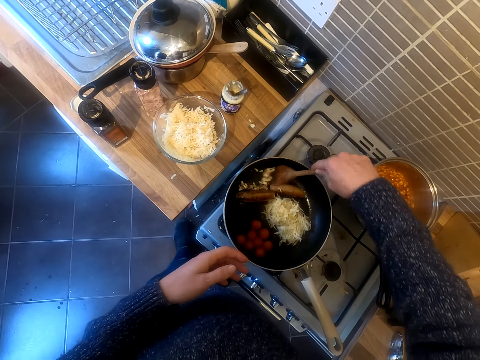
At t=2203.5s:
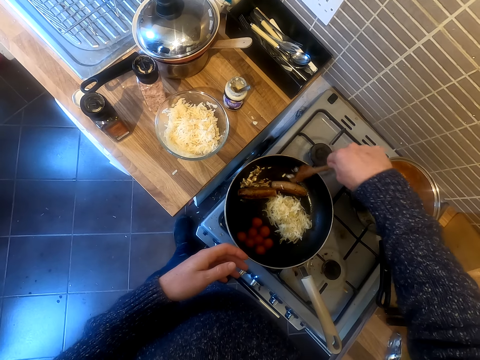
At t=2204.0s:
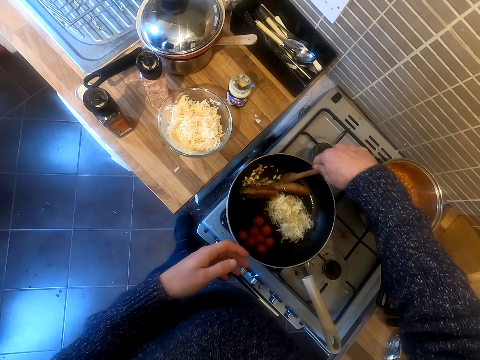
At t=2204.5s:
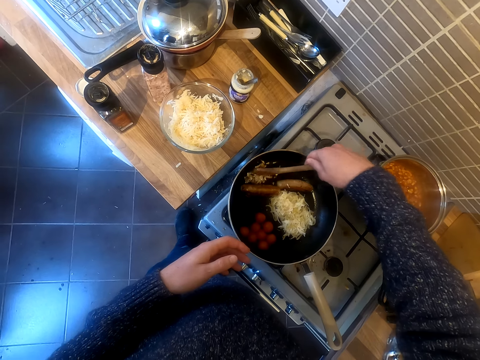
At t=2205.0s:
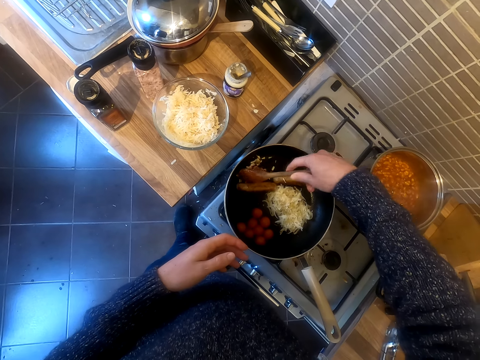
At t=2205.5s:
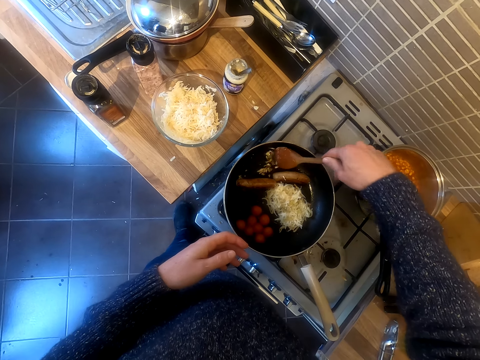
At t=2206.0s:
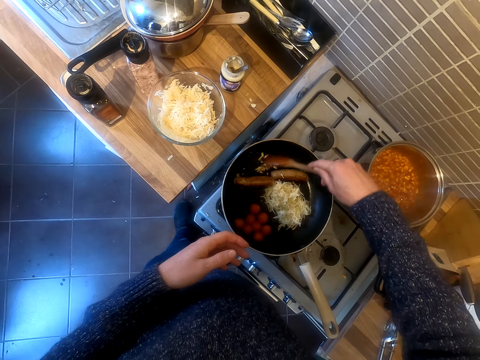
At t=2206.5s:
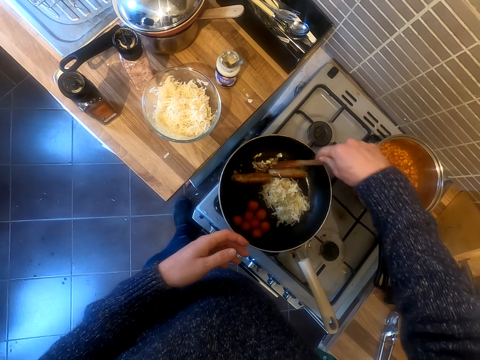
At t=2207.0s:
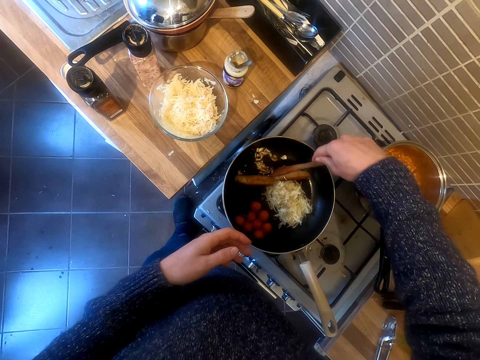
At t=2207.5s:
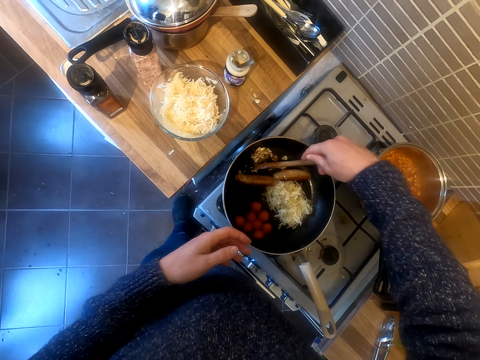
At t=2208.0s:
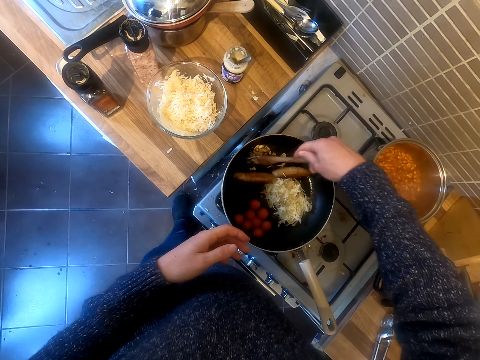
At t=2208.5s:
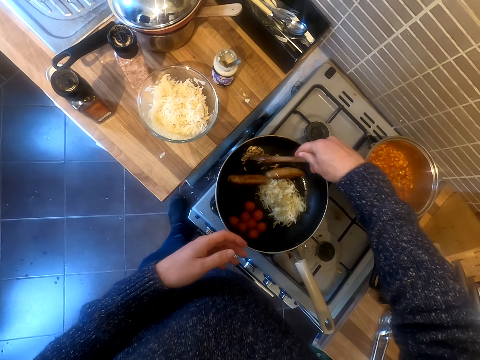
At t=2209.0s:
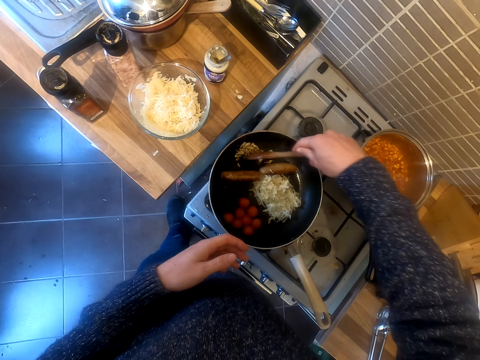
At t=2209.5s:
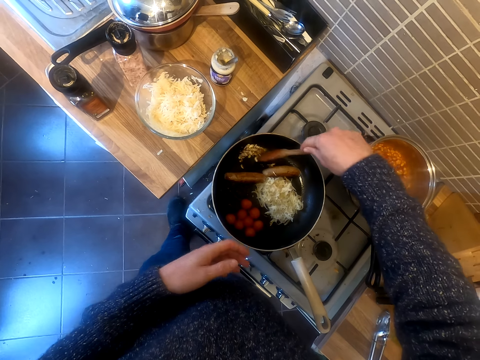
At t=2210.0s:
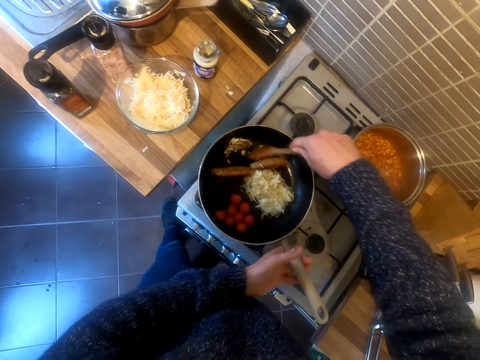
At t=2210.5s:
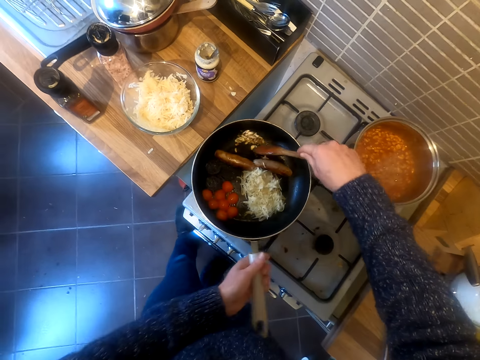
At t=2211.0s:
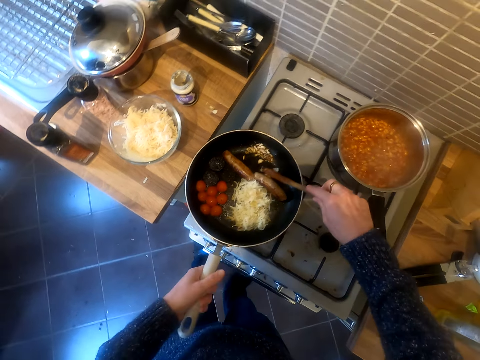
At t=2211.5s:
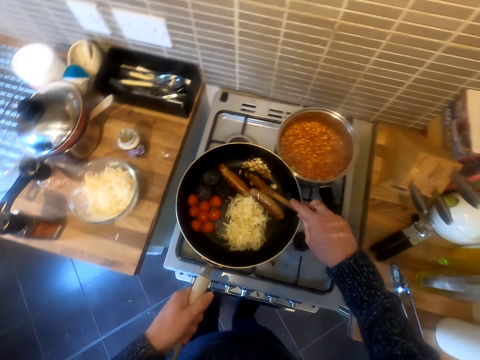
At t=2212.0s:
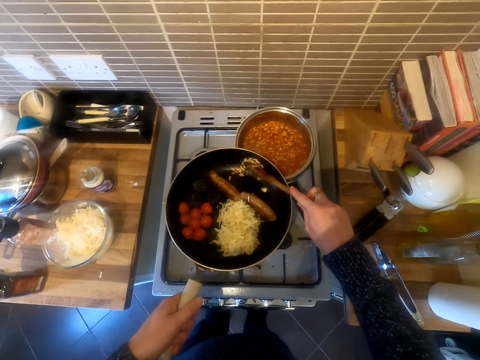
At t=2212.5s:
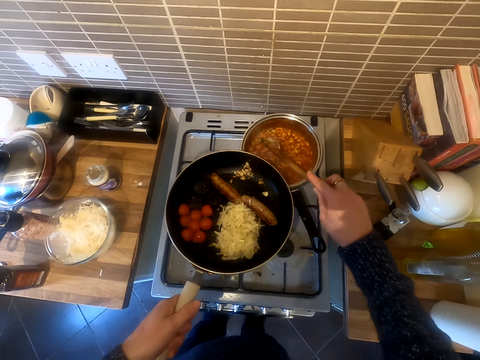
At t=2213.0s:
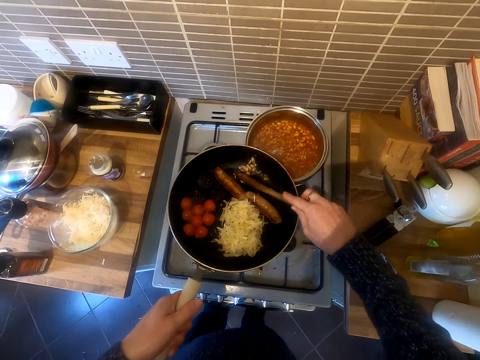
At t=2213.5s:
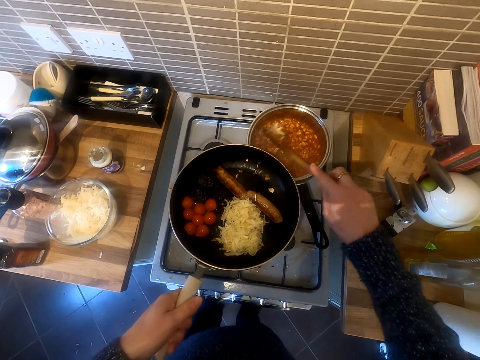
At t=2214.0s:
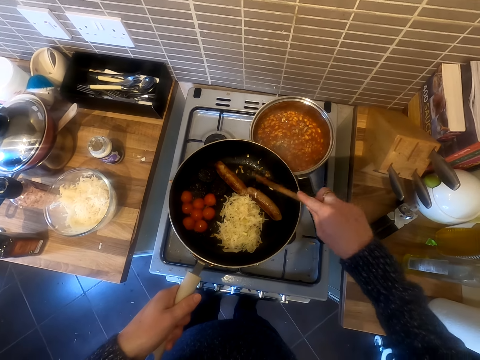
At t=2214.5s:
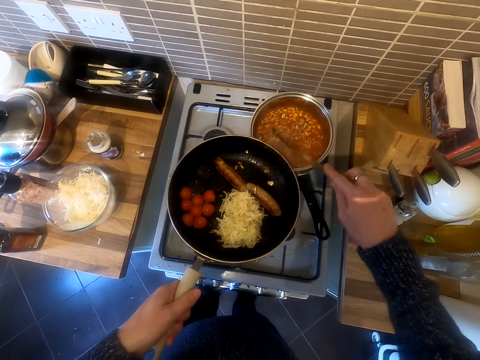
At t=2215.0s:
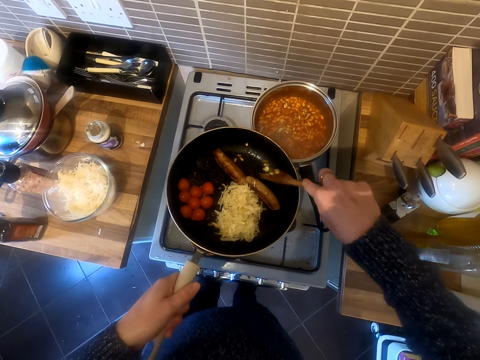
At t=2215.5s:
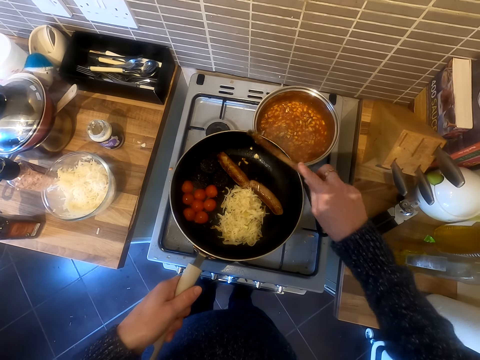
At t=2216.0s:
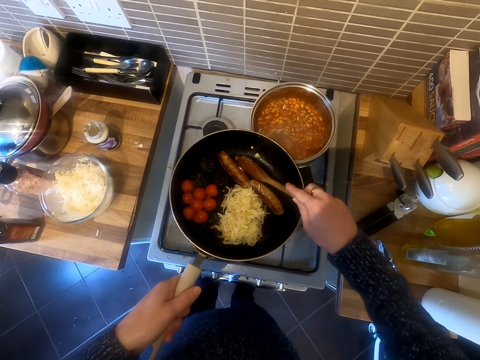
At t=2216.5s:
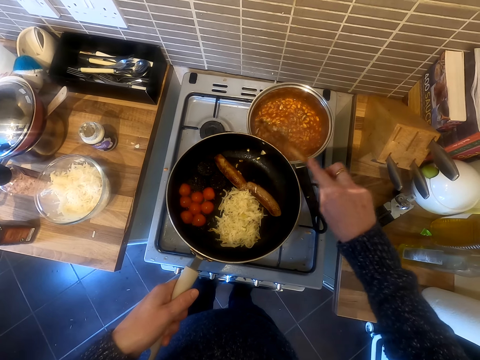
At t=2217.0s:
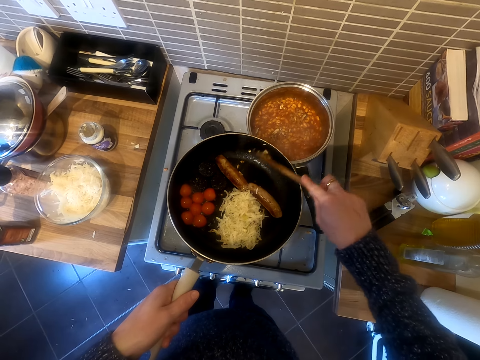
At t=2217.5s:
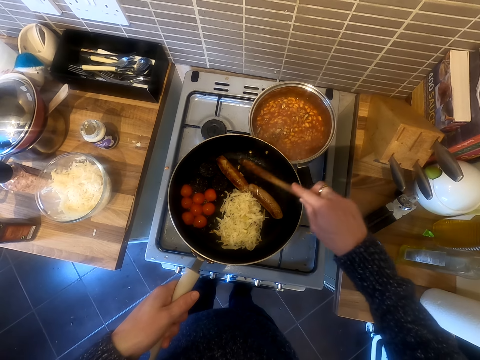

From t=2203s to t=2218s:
The camera wearer mixes the food. They lift the frying pan. They add the food in the cooking pot.

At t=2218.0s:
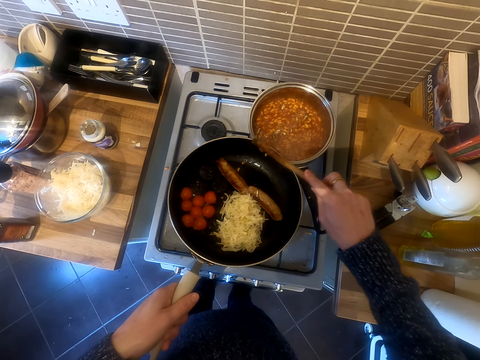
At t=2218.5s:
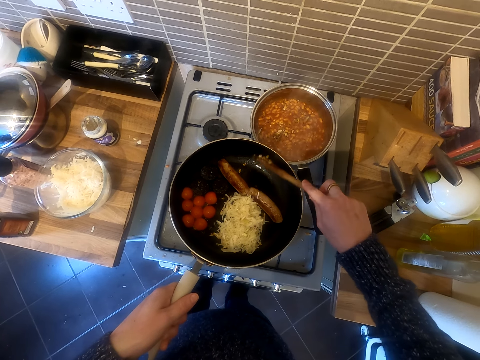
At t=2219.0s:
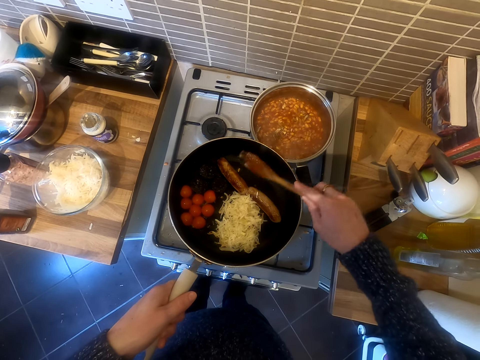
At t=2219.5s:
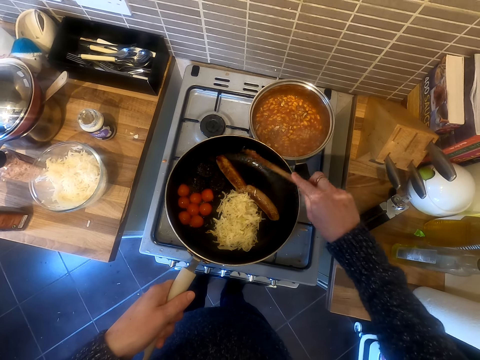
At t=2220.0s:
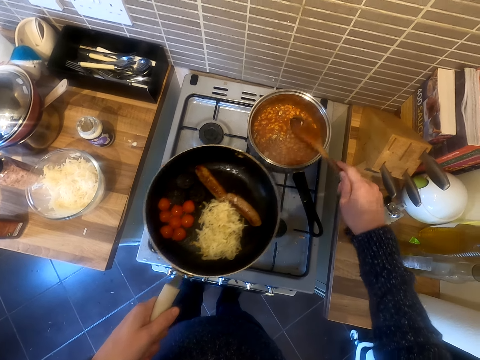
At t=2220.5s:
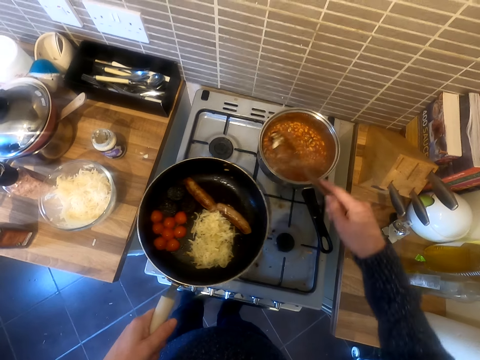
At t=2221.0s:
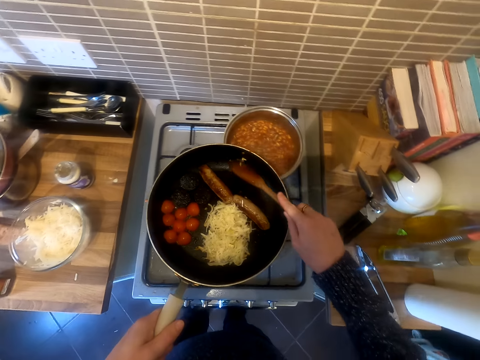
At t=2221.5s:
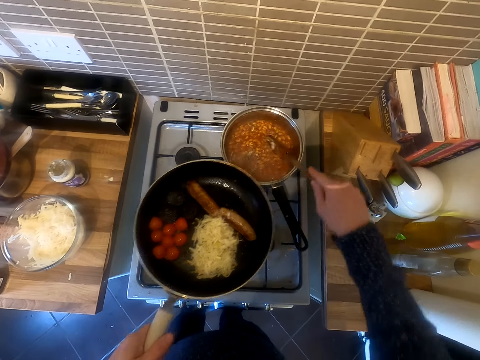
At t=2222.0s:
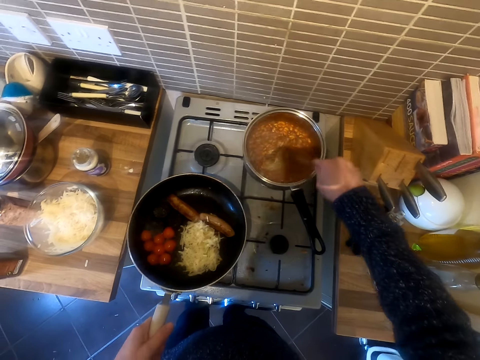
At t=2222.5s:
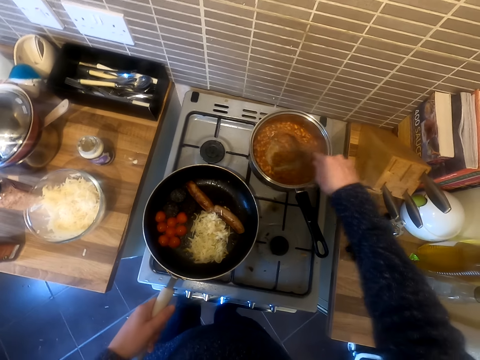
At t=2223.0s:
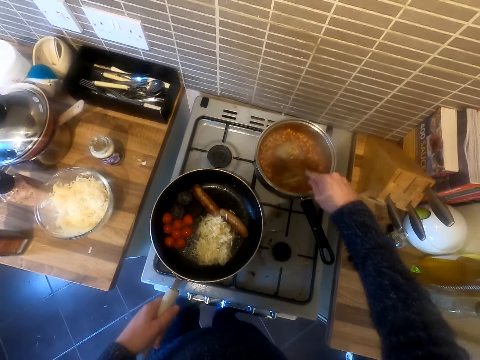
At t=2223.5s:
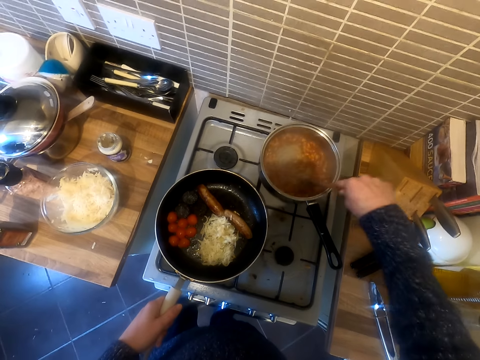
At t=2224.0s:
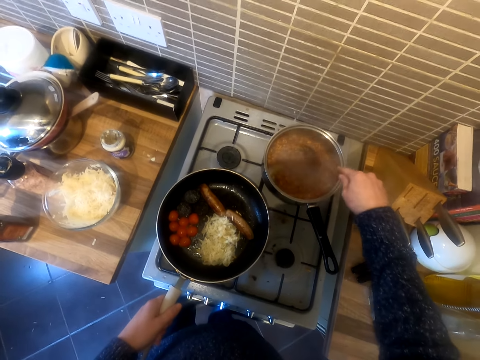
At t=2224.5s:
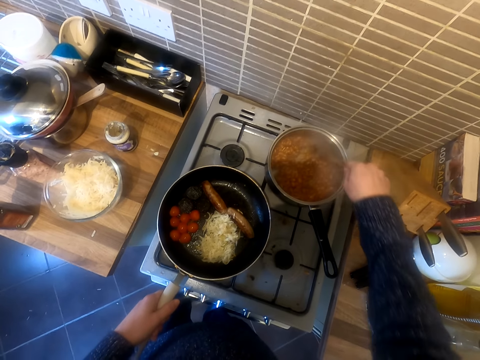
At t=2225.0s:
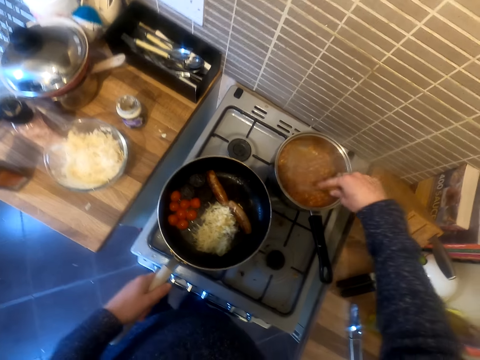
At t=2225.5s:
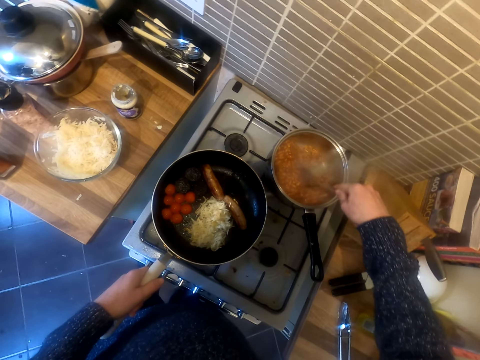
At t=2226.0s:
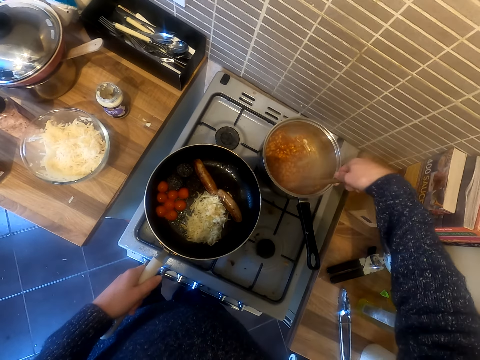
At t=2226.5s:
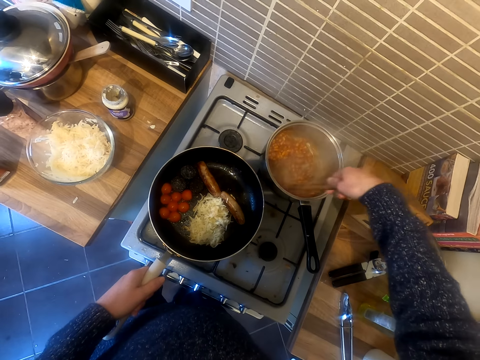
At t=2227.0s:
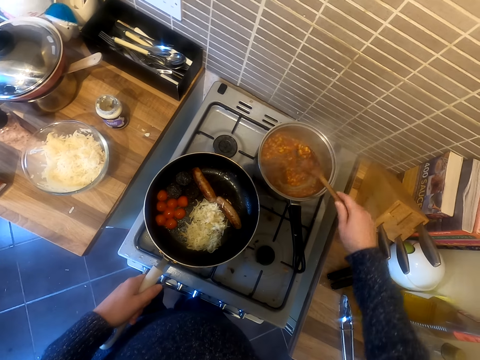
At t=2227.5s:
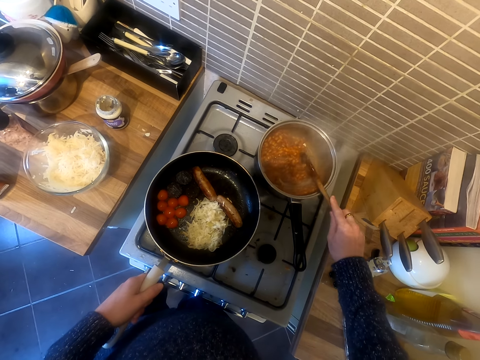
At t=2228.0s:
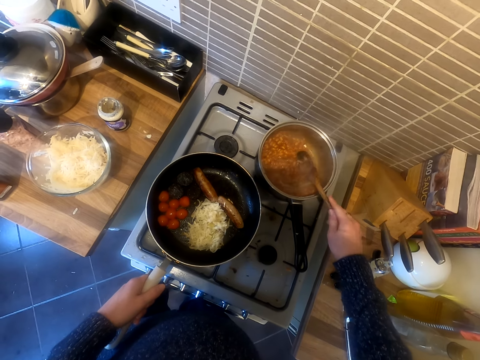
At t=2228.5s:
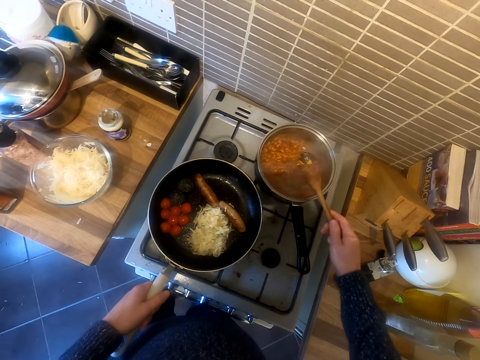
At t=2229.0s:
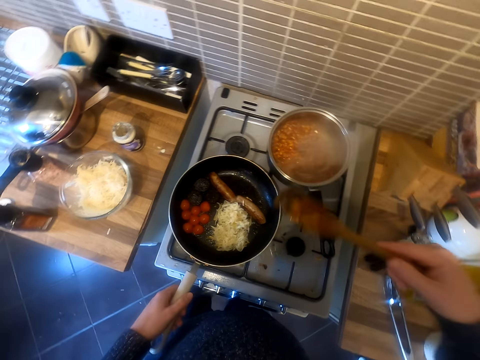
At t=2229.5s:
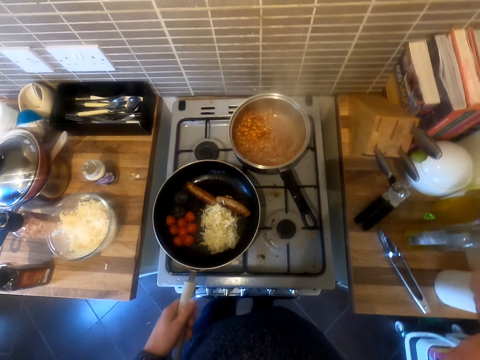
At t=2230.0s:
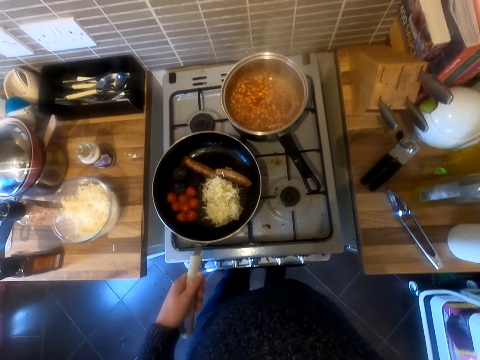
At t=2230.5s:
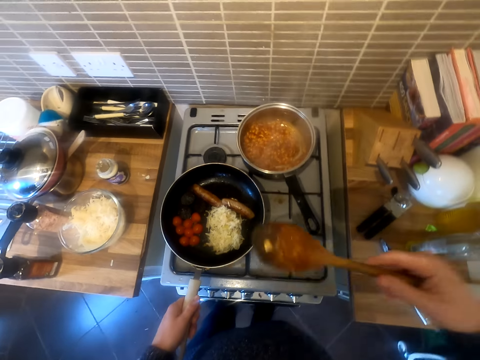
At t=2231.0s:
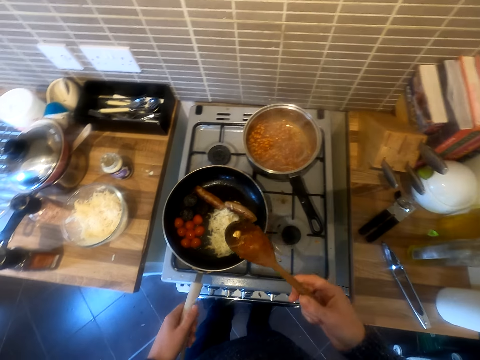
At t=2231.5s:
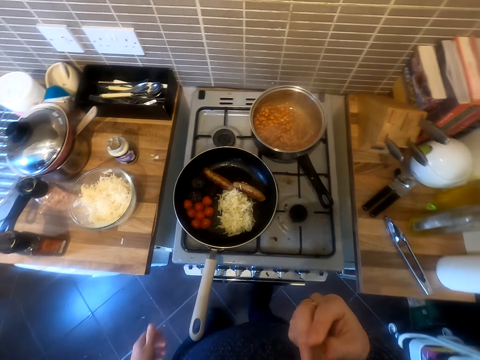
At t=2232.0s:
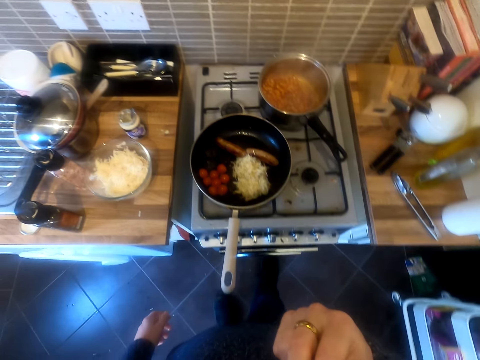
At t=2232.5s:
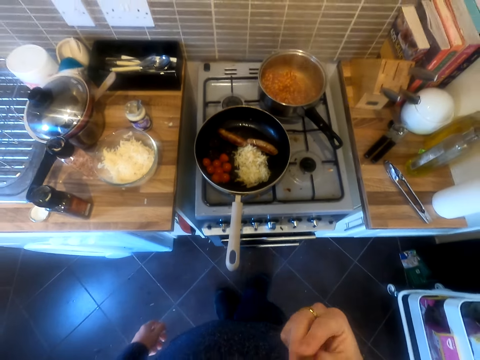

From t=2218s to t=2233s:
The camera wearer puts the frying pan on the gas. They stir the food. They taste the food.
